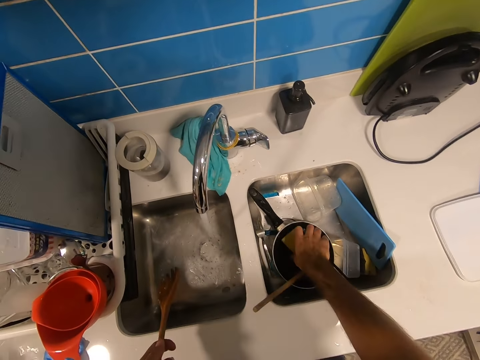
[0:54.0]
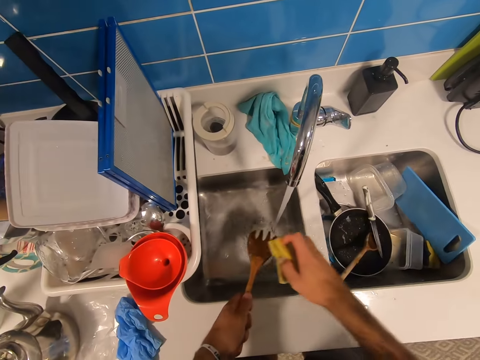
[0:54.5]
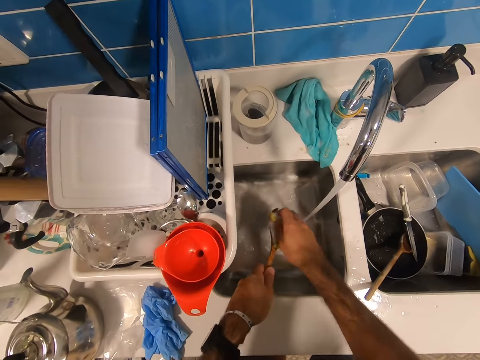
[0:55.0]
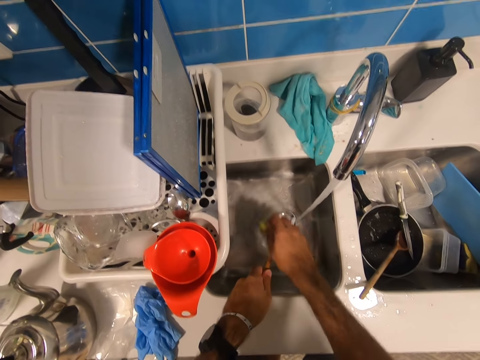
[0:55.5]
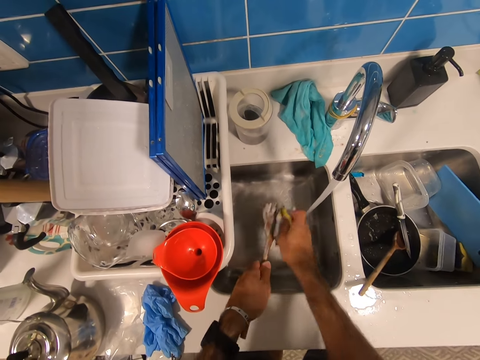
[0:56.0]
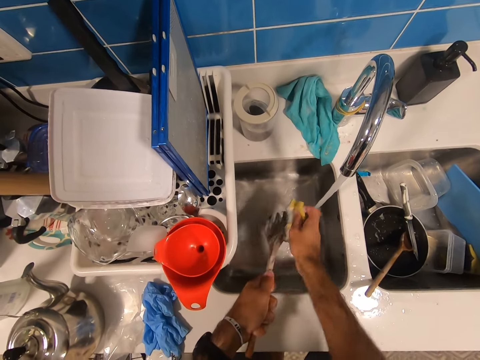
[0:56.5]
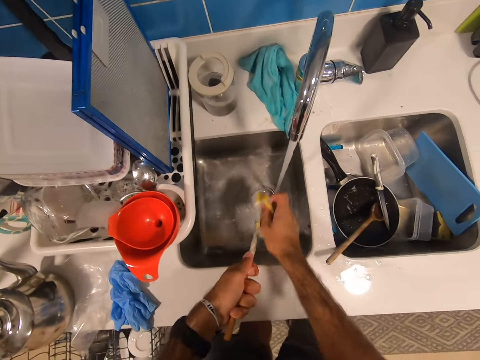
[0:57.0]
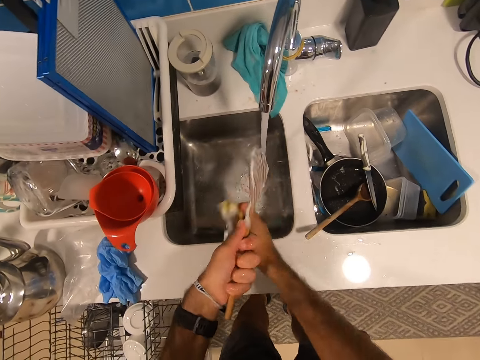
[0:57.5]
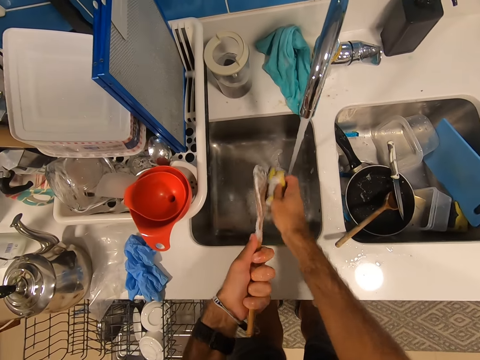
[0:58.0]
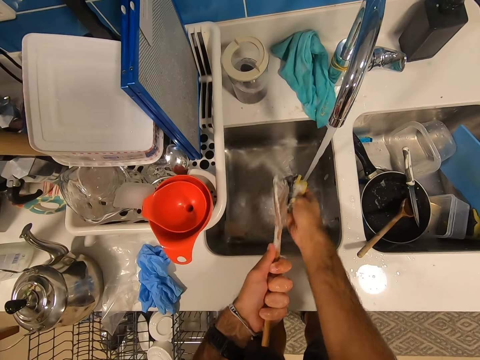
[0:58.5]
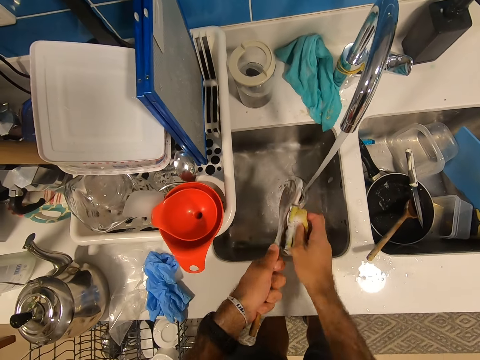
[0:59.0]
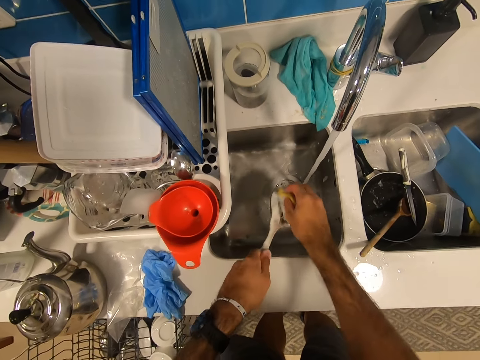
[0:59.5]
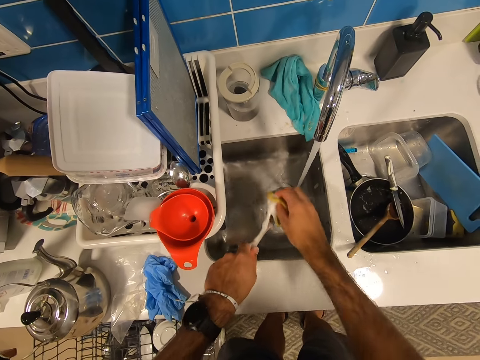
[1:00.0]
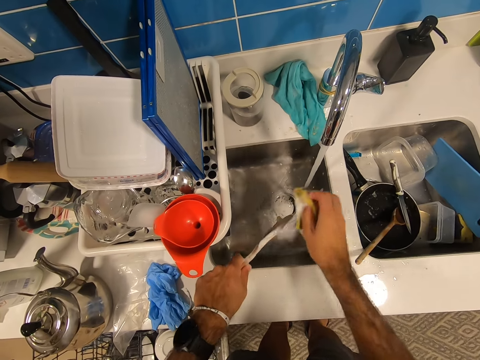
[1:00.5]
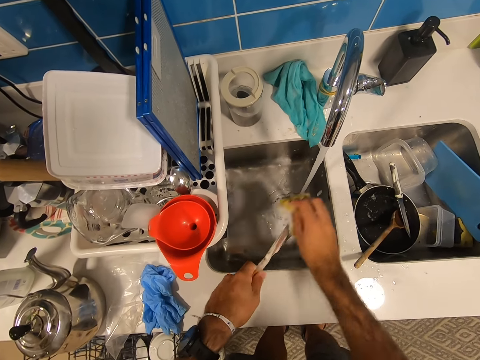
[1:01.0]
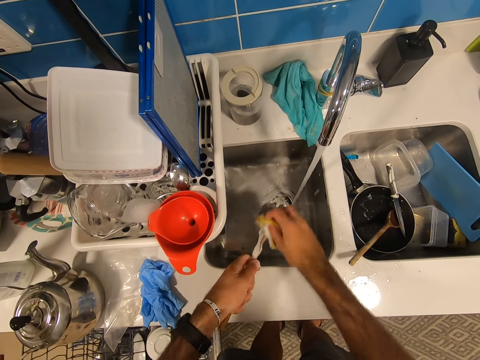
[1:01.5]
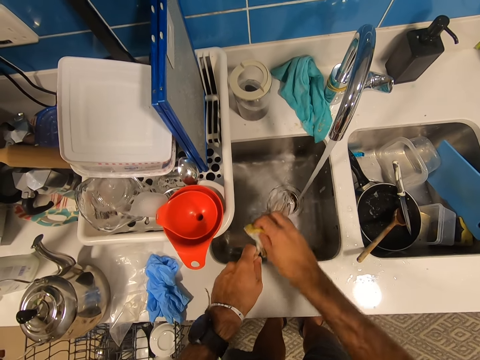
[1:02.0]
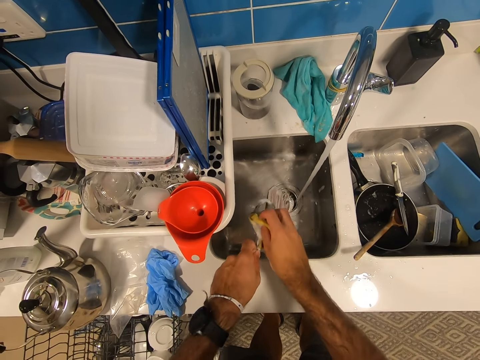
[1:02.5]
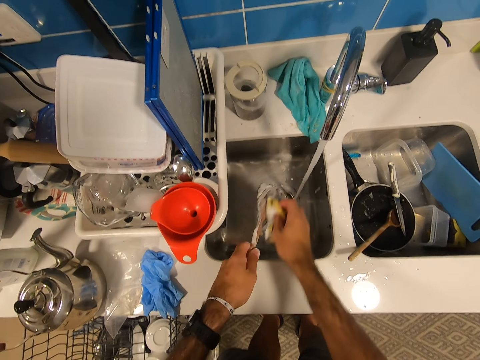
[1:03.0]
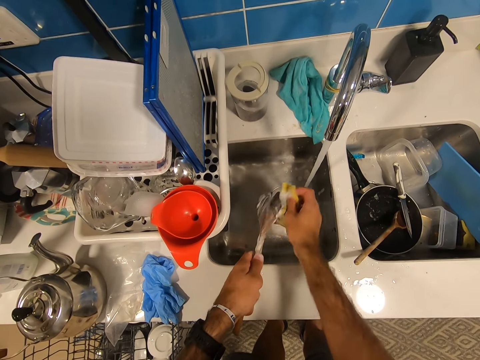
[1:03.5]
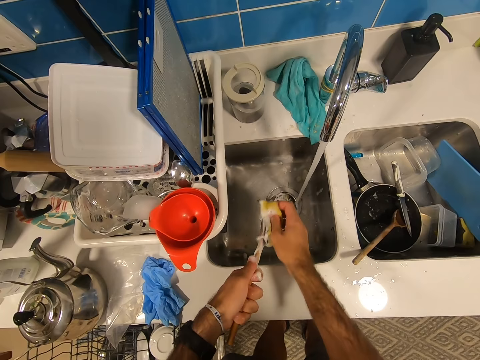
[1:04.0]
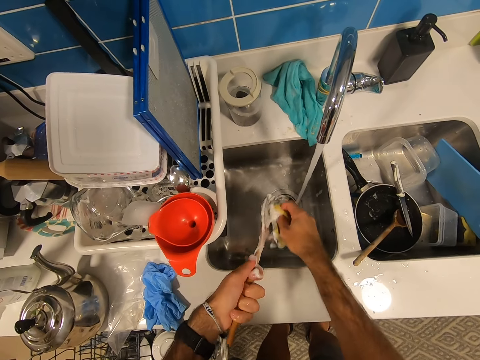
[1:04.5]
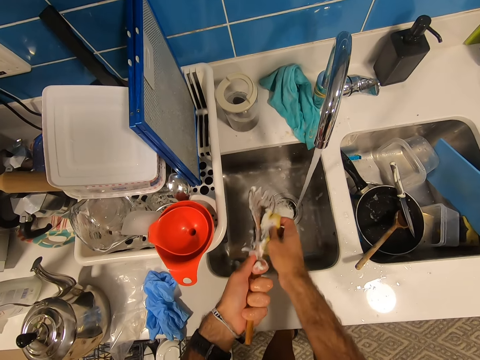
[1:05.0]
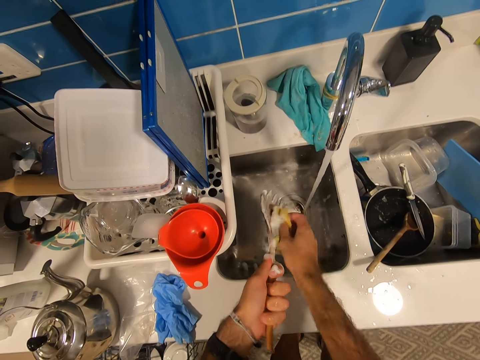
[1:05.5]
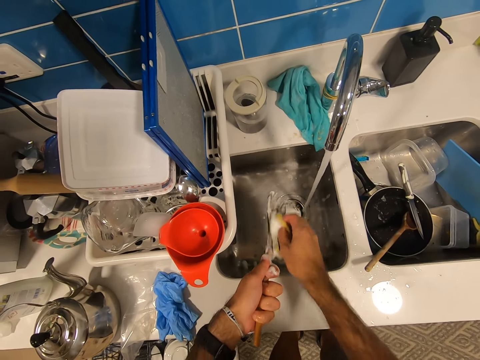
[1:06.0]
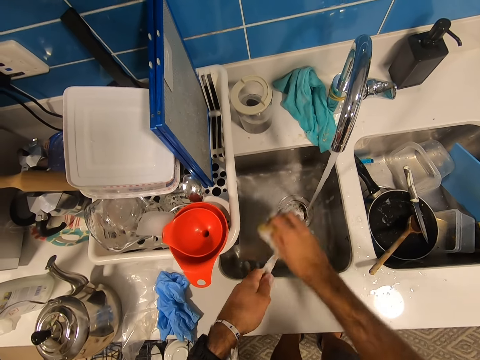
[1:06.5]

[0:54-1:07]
The camera wearer picks up a sponge. They wash the wooden spoon. They scrub the spoon repeatedly.

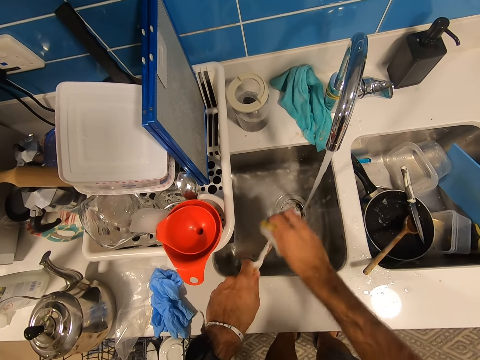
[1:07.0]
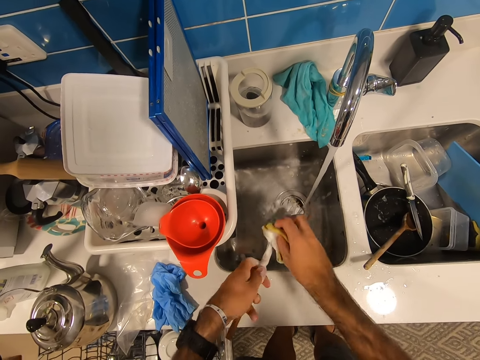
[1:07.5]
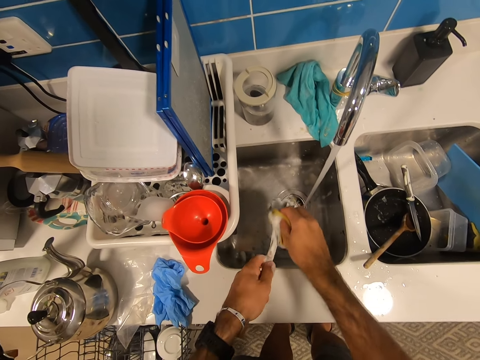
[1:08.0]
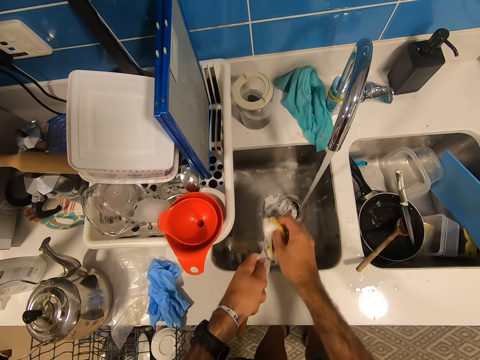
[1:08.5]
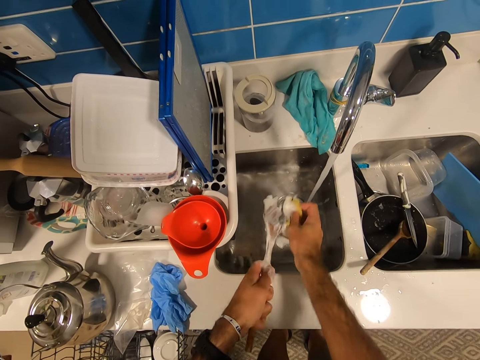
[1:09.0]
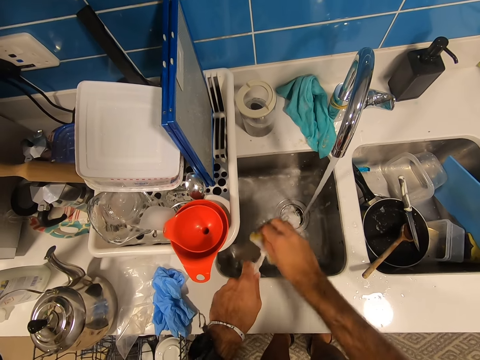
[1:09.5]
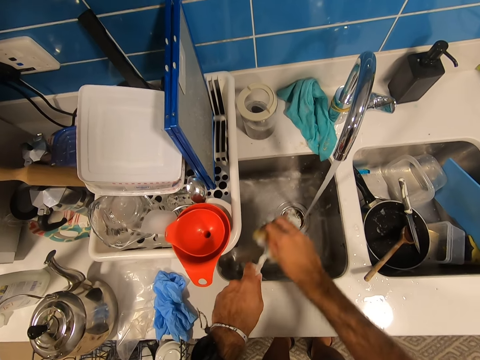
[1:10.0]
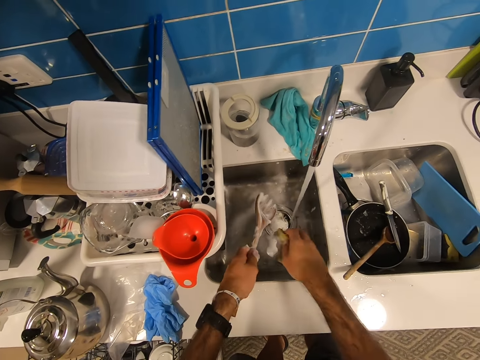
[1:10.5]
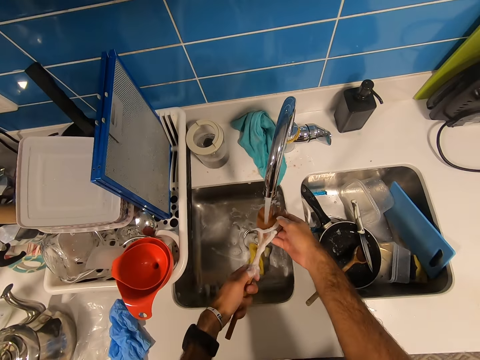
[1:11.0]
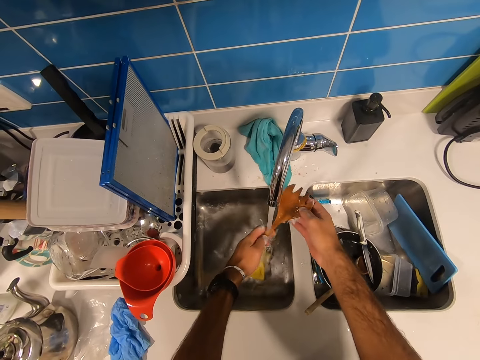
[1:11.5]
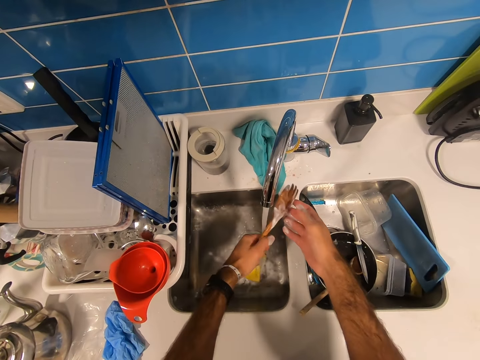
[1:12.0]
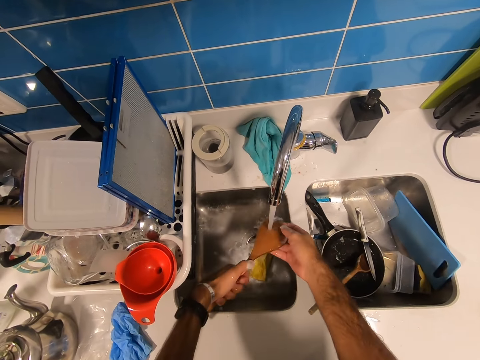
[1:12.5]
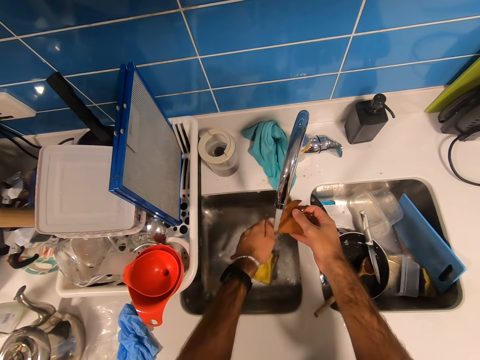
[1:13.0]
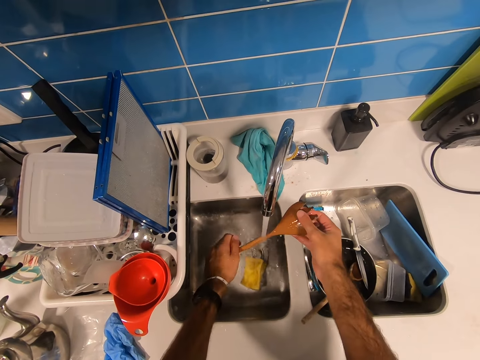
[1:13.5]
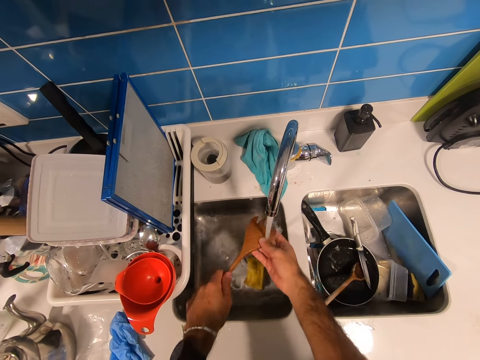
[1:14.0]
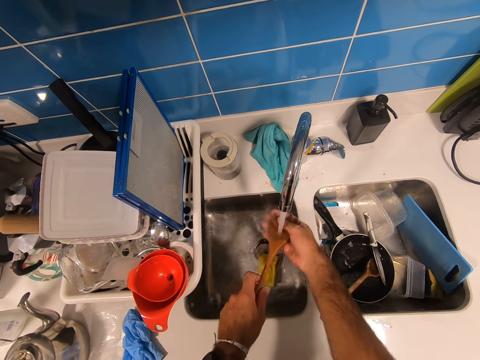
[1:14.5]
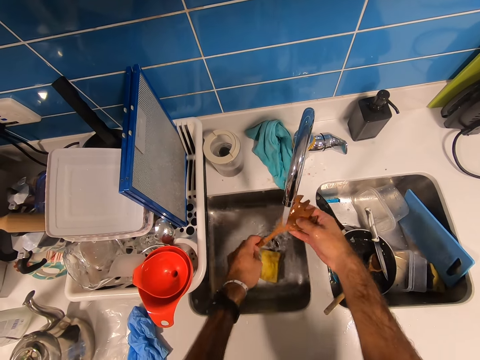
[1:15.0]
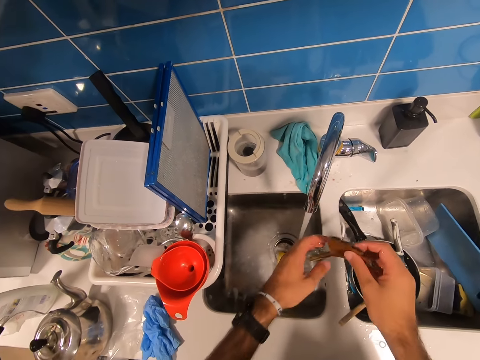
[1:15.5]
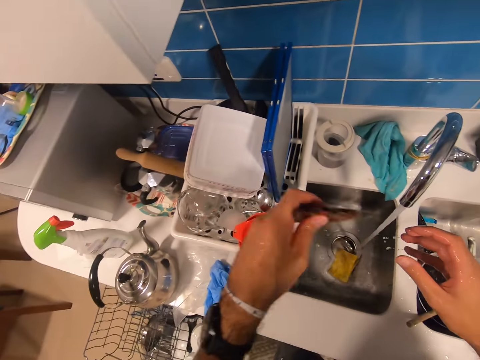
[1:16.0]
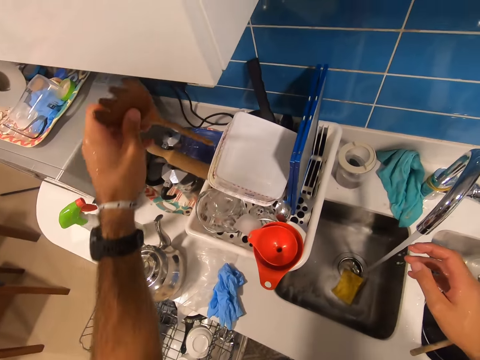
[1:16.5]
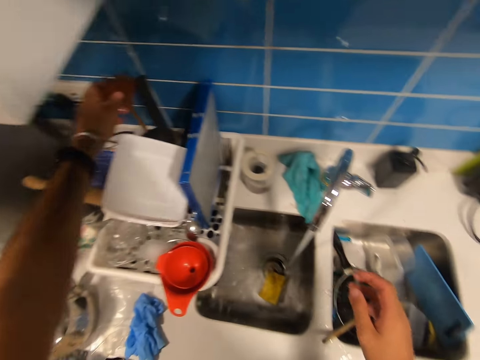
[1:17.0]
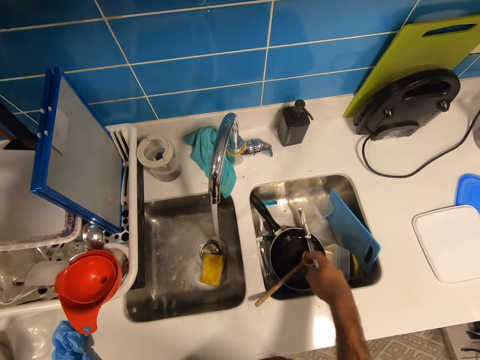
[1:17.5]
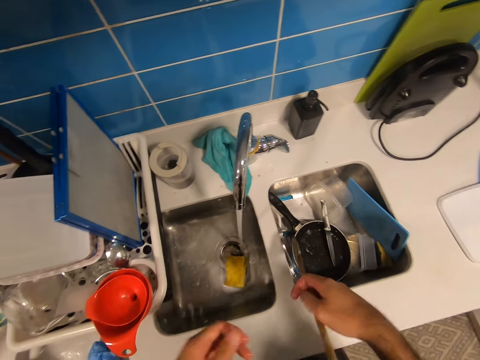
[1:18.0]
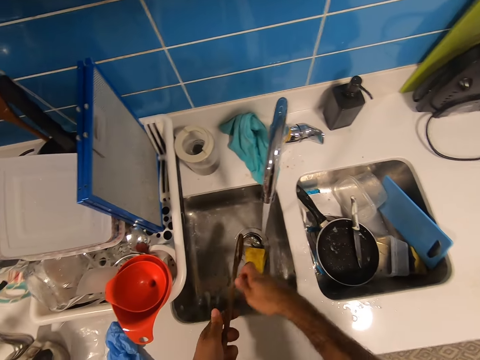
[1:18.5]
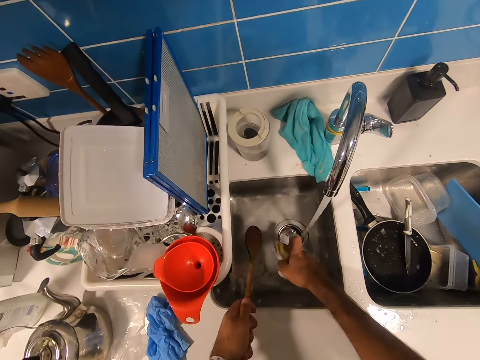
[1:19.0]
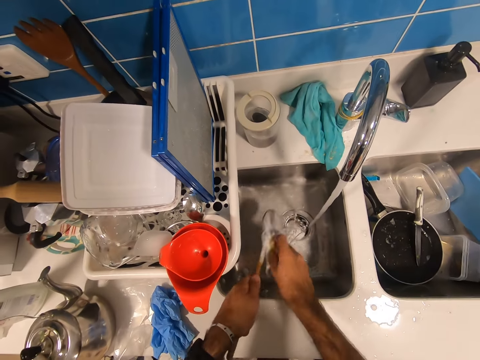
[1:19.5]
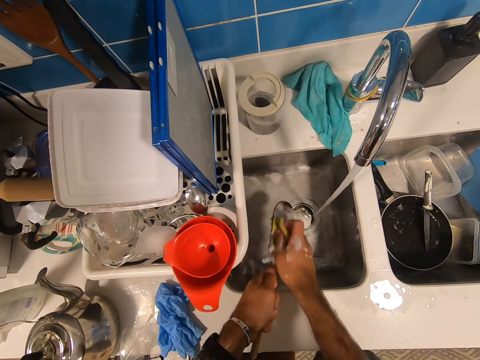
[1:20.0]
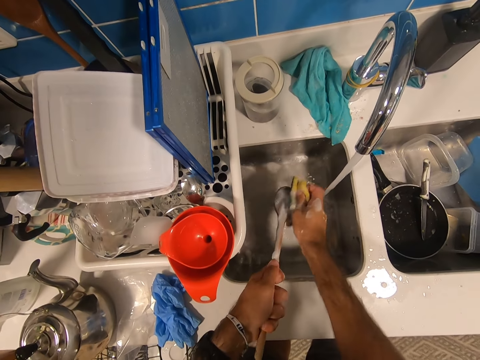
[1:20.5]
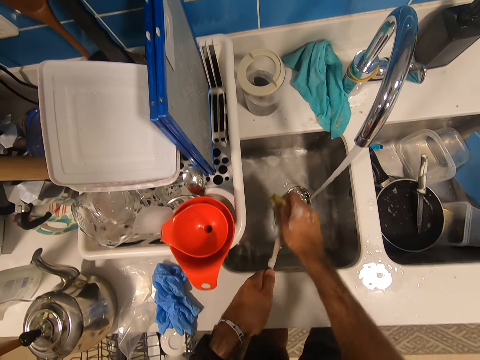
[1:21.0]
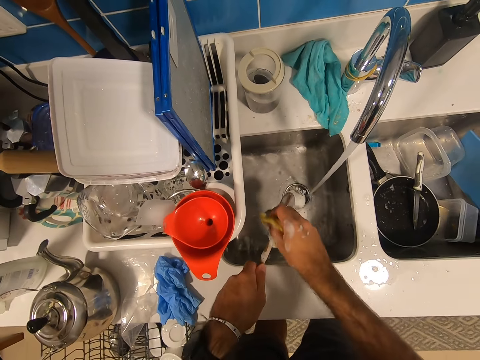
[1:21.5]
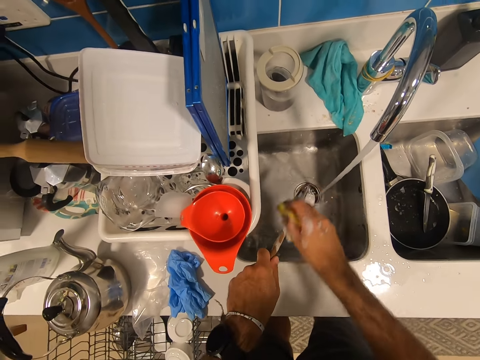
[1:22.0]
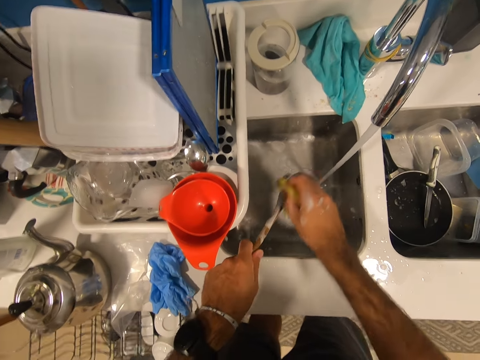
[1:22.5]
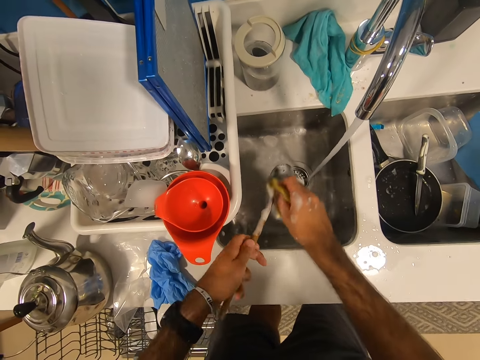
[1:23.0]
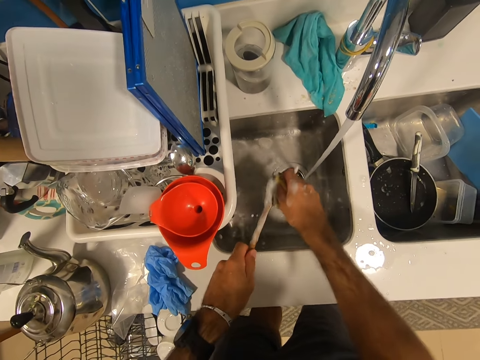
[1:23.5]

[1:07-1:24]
The camera wearer scrubs the spoon. They put the sponge down. They rinse the wooden spoon. They put the wooden spoon on the dish drier. They pick up another wooden spoon. They pick up the sponge. They wash the wooden spoon.
